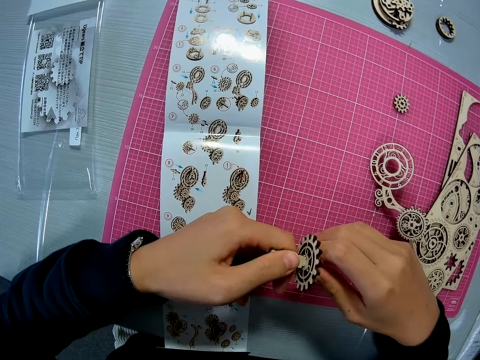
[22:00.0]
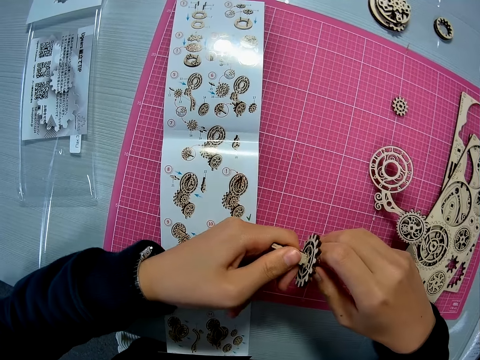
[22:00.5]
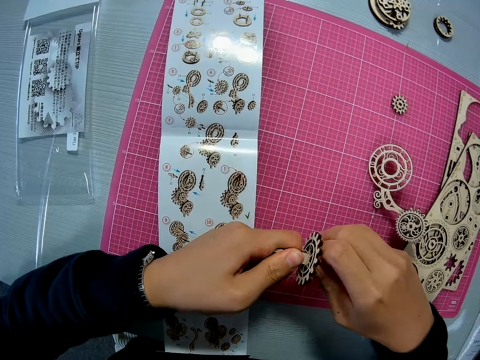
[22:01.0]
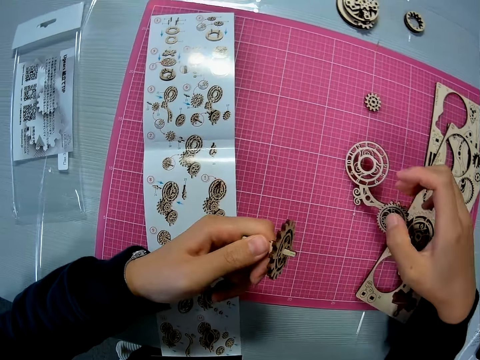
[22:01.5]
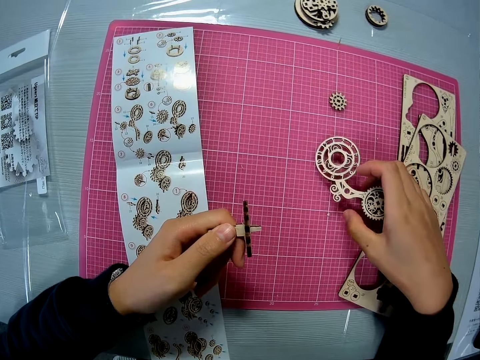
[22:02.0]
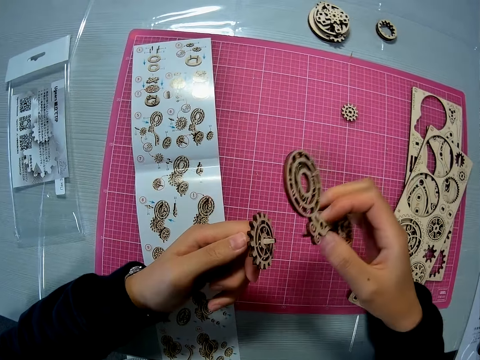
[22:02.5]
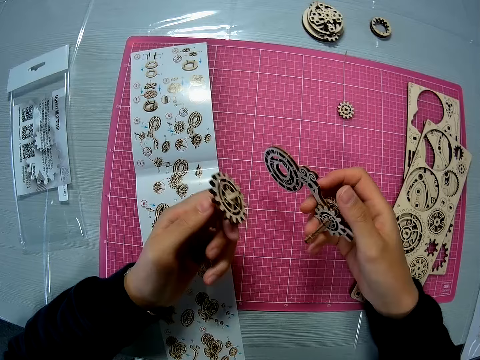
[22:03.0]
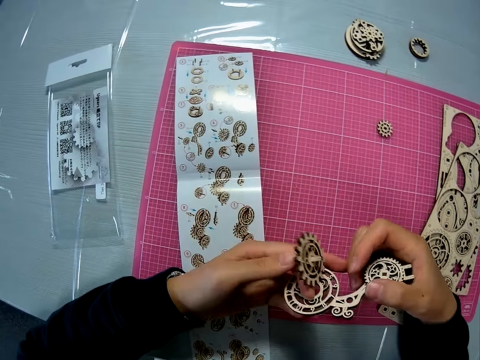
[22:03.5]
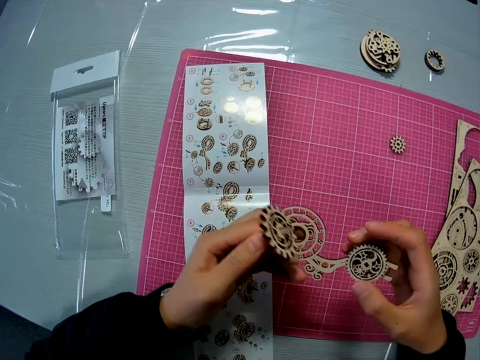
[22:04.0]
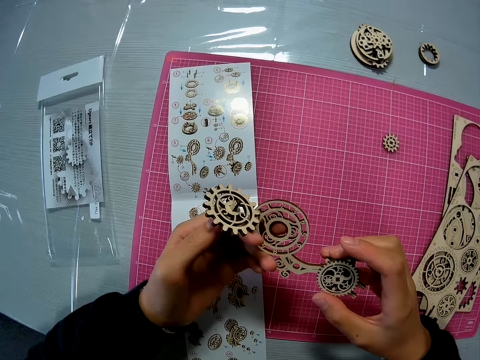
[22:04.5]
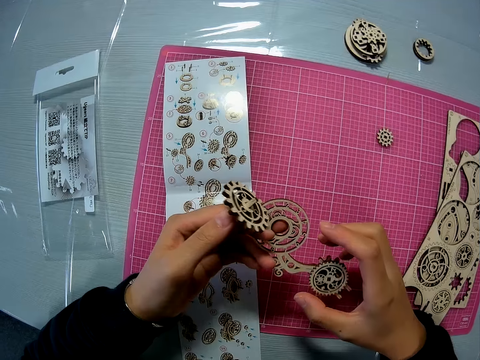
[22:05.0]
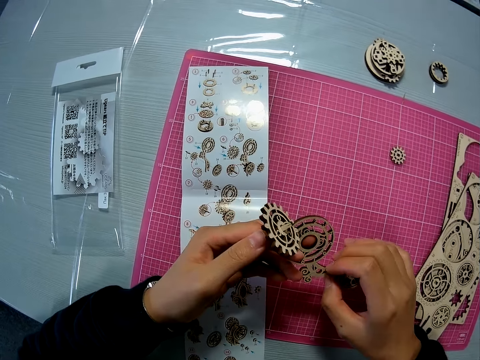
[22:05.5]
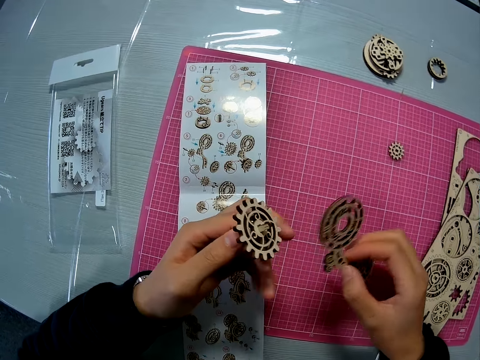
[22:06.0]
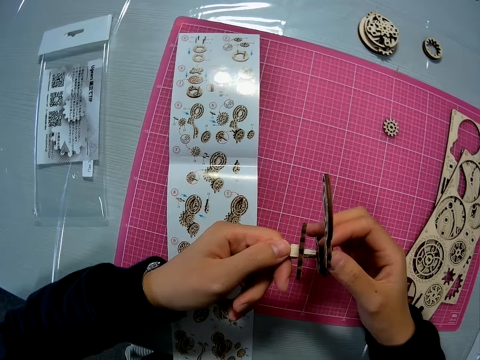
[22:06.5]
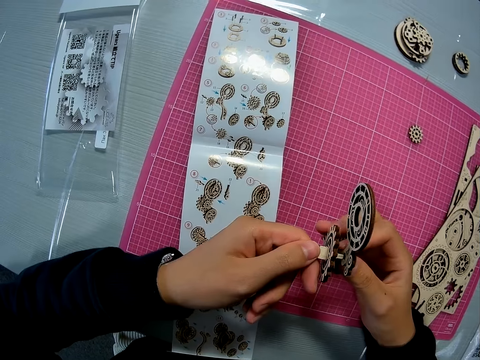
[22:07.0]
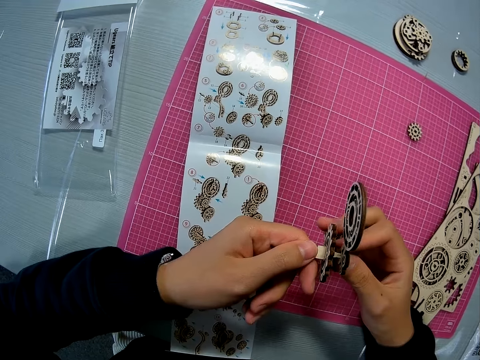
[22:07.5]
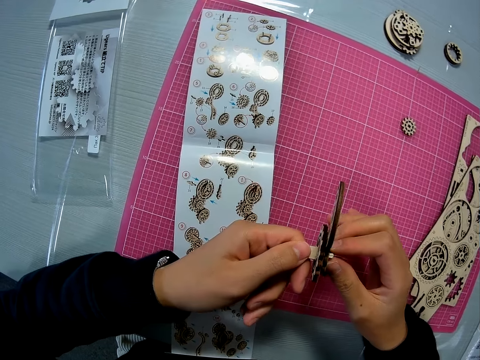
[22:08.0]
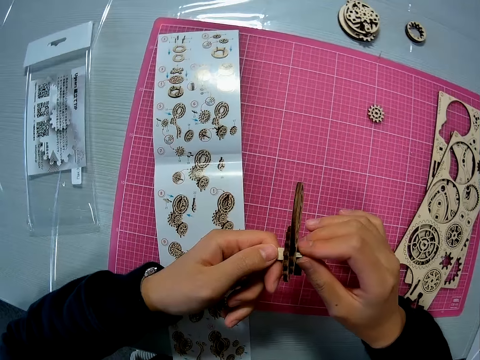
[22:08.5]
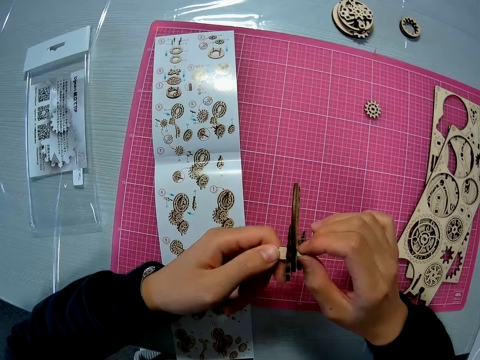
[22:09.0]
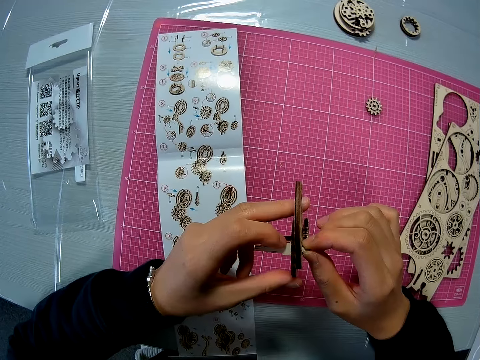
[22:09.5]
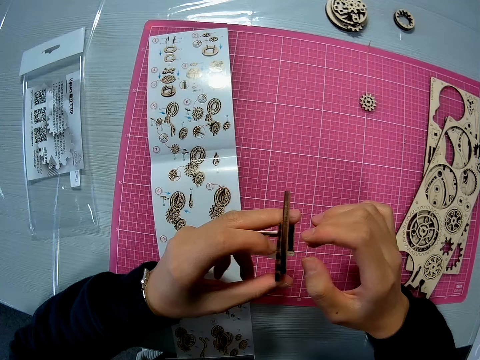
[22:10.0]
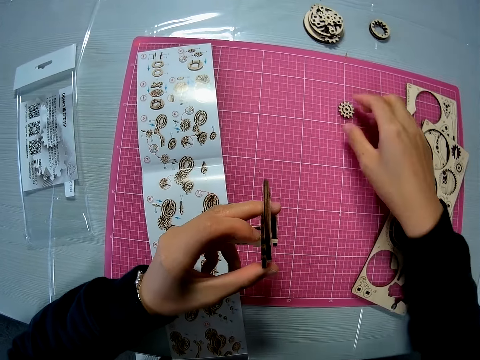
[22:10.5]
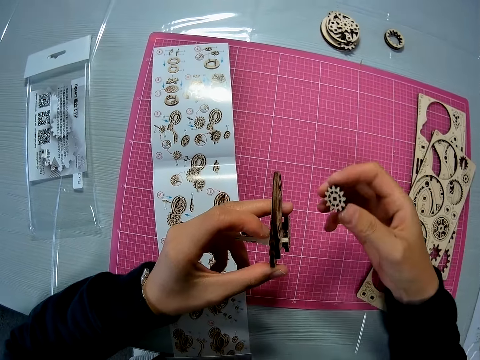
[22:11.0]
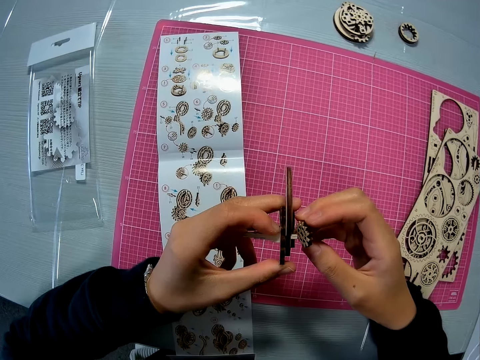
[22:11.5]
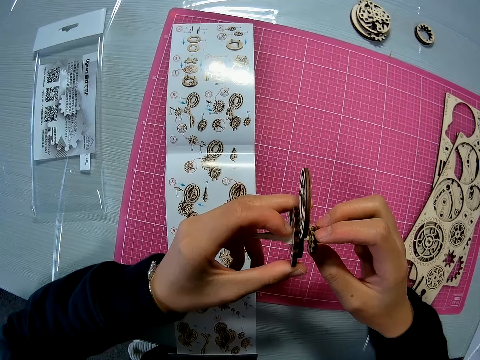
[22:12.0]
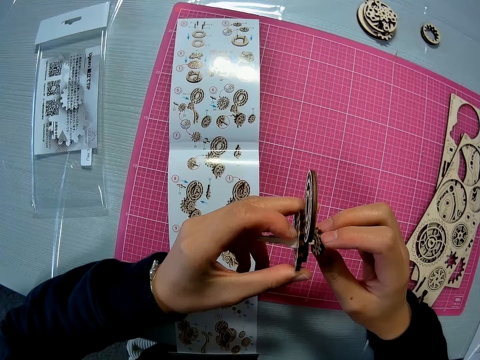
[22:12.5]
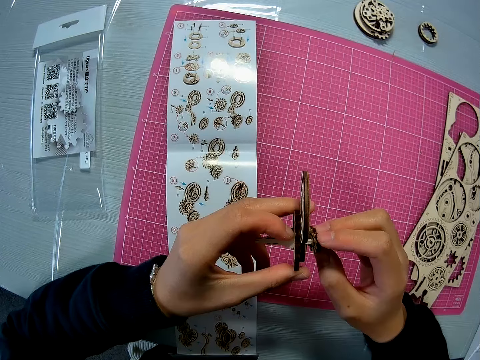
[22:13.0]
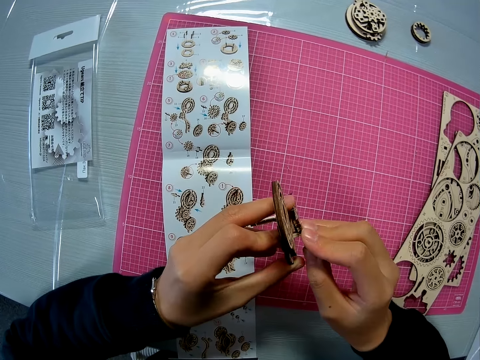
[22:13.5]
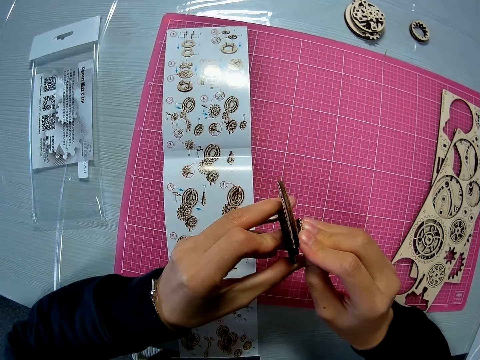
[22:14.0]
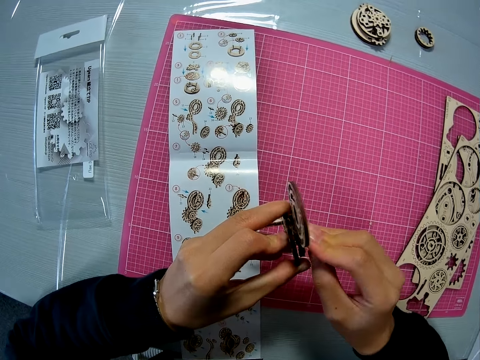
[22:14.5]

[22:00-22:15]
The camera wearer removes one hand from the laser cut craft. She picks up the joined puzzle pieces from the pink sheet. She lifts the laser cut craft. She examines the joined puzzle pieces with both hands. She holds the laser cut craft with both hands. She holds the laser cut craft with one hand. She holds the laser cut craft with both hands. She holds the laser cut craft in each hand. She moves the laser cut craft. She joins all the puzzle pieces in her hands together. She turns the laser cut craft. She holds the laser cut craft with one hand. She raises the laser cut craft. She picks up another puzzle piece from the pink sheet. She attaches the puzzle piece to the joined puzzle pieces with both hands.

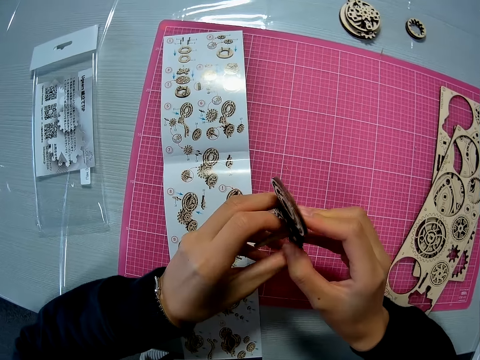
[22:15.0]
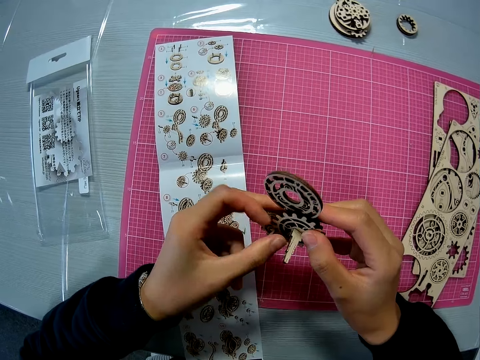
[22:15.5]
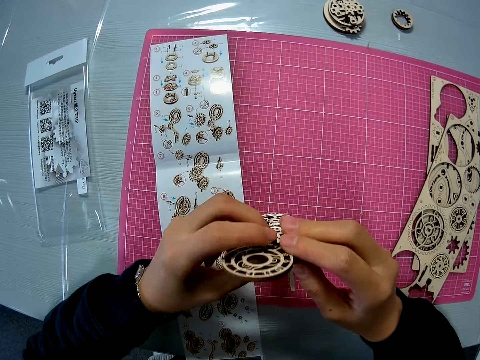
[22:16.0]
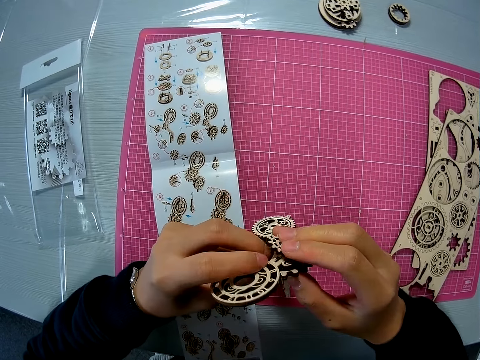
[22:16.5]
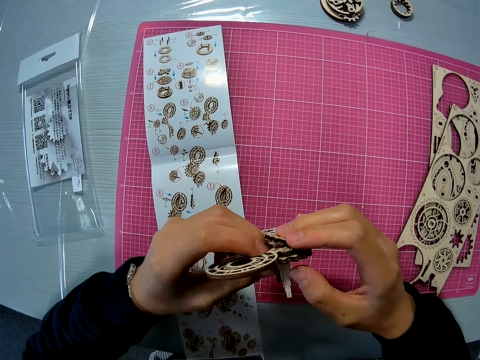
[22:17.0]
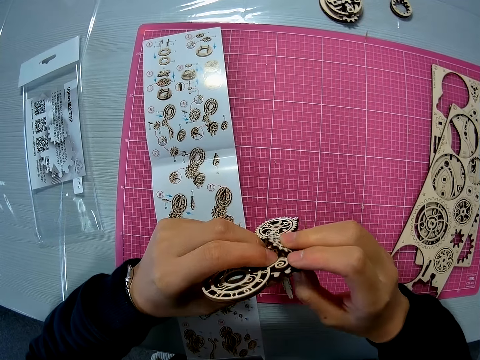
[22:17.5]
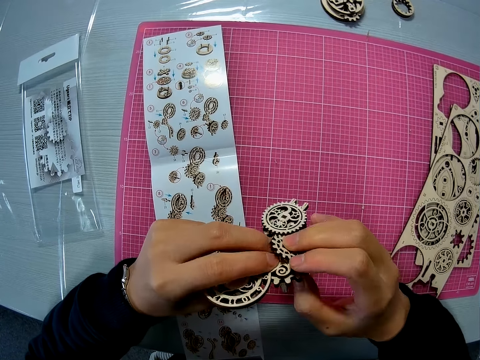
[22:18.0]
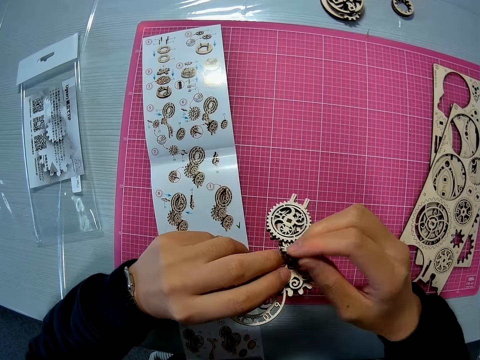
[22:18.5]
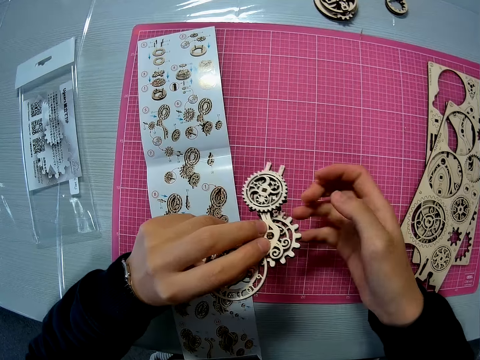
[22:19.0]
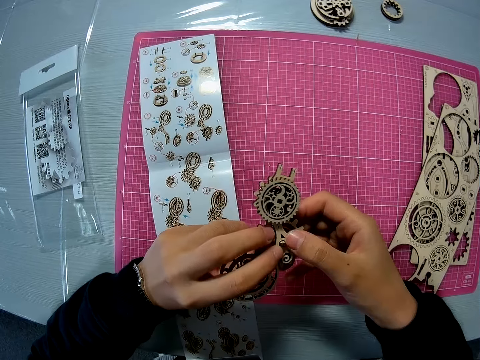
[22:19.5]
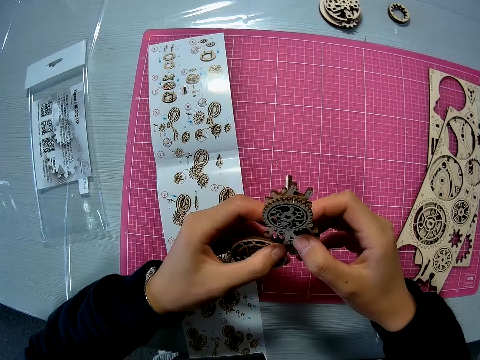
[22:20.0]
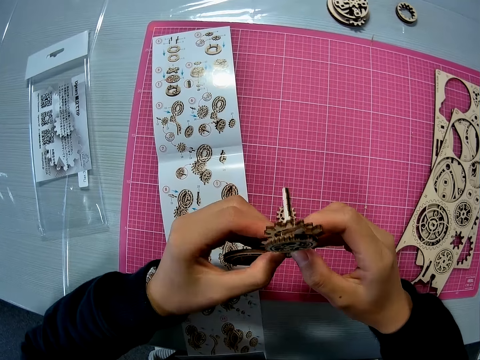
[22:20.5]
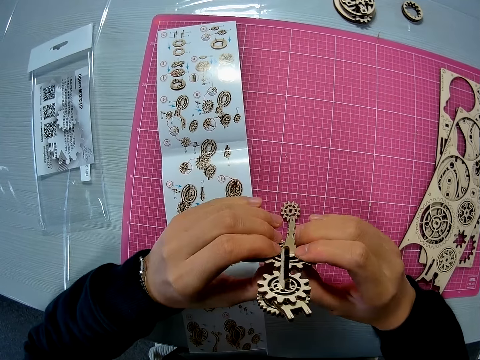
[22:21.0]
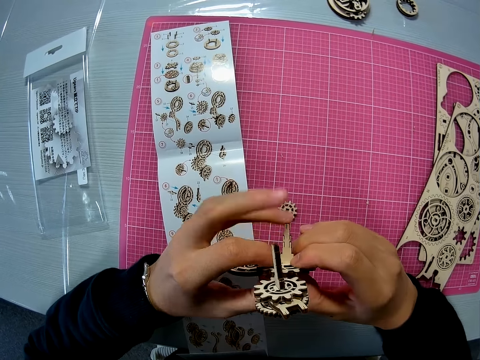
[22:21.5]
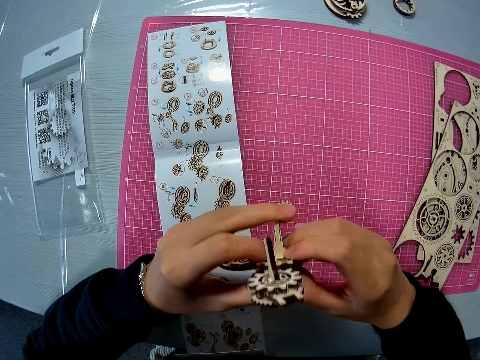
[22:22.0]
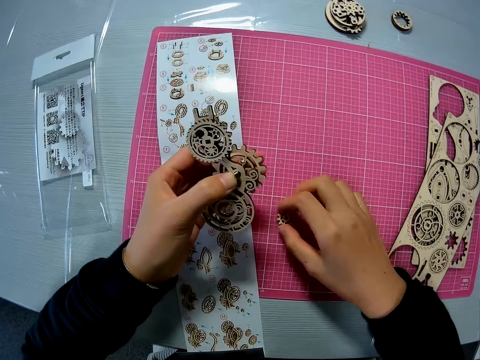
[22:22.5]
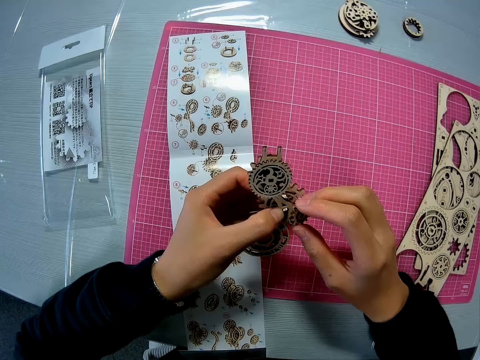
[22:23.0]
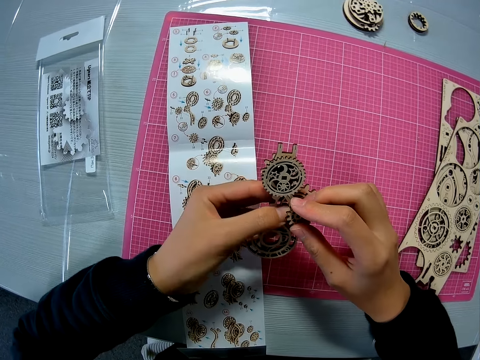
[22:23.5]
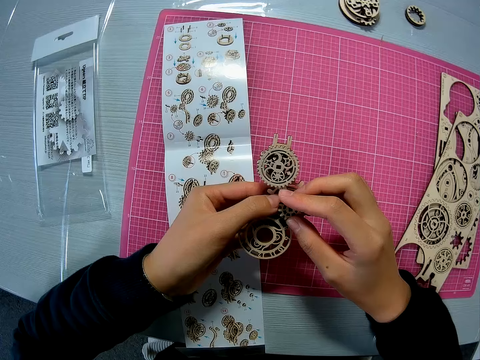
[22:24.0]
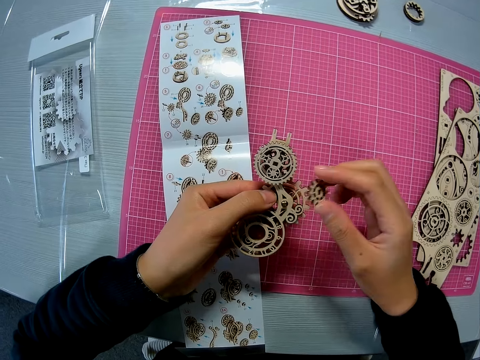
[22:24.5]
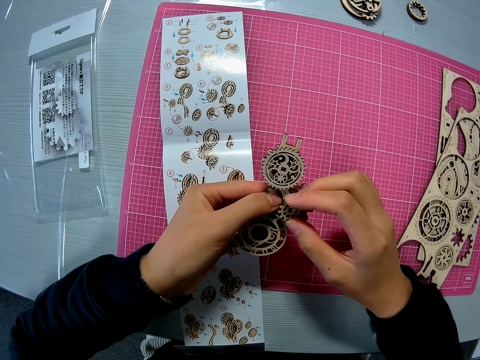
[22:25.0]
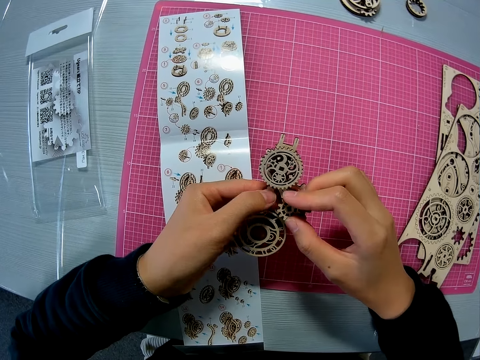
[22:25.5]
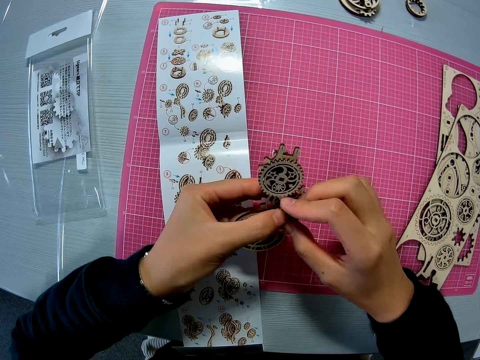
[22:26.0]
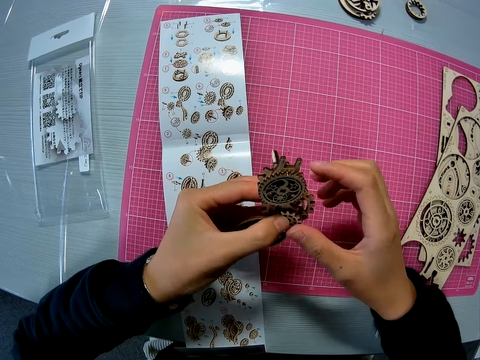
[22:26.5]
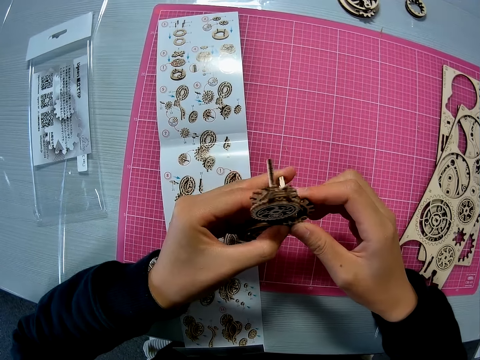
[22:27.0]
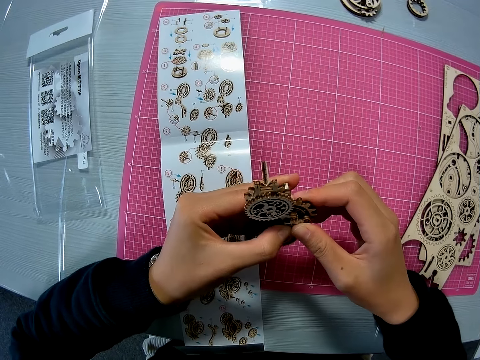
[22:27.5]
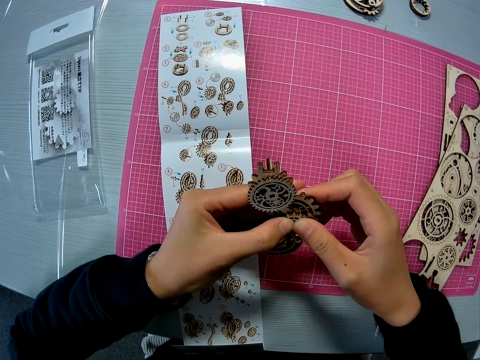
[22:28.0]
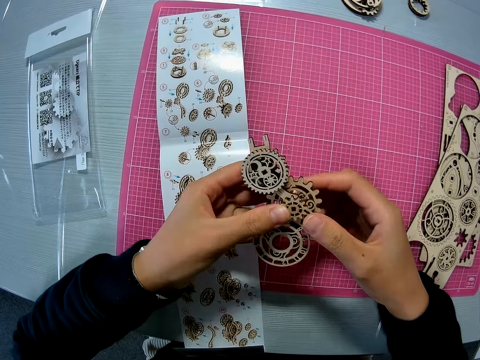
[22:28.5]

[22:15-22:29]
The camera wearer turns the laser cut craft. They turn the laser cut craft again. They drop a puzzle piece from the joined puzzle pieces on the pink sheet. They remove a piece of the laser cut craft. They hold the laser cut craft. They turn the laser cut craft again. They continue attaching the puzzle piece to the joined puzzle pieces with both hands. They remove one hand from the laser cut craft. They pick up the puzzle piece from the pink sheet. They attach the puzzle piece to the joined puzzle pieces with both hands. They remove the laser cut craft. They fix the laser cut craft. They turn the laser cut craft.
